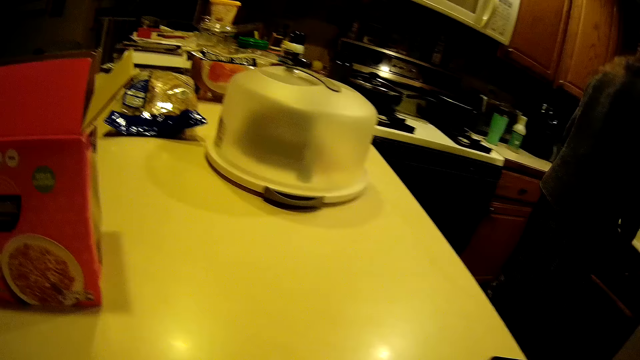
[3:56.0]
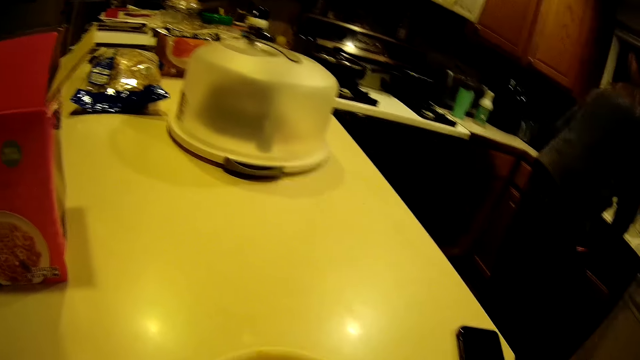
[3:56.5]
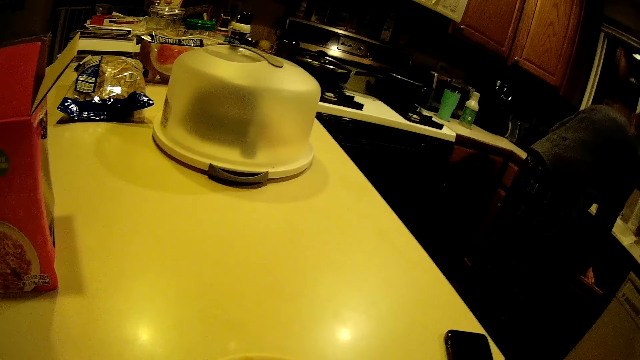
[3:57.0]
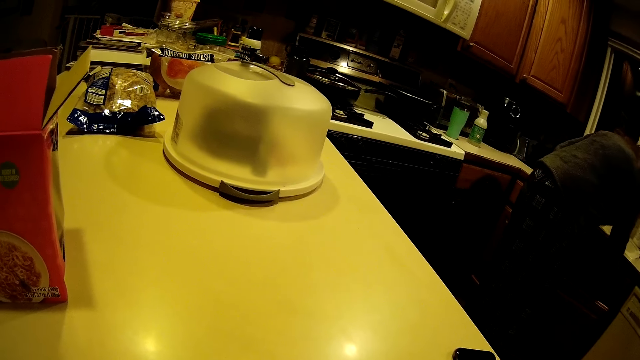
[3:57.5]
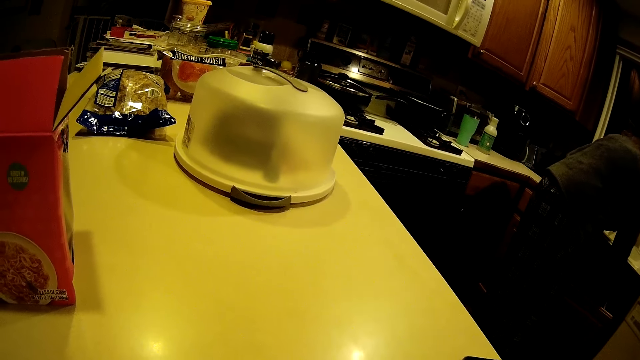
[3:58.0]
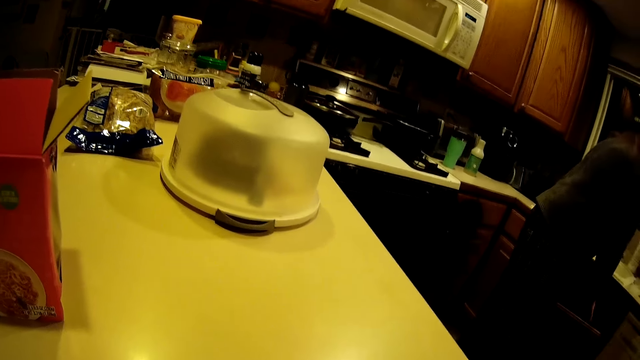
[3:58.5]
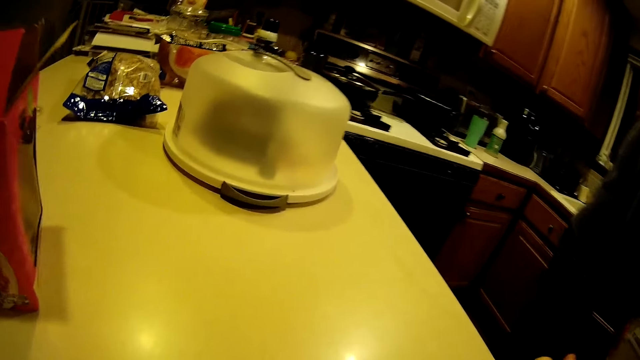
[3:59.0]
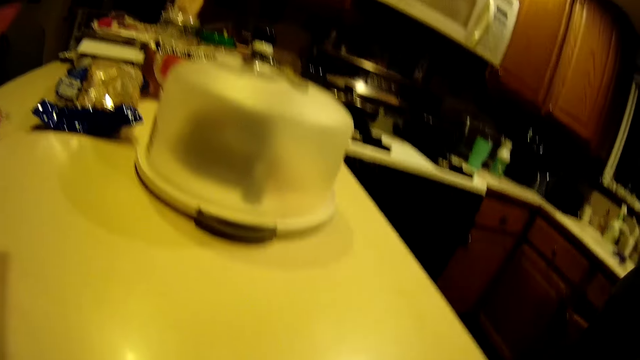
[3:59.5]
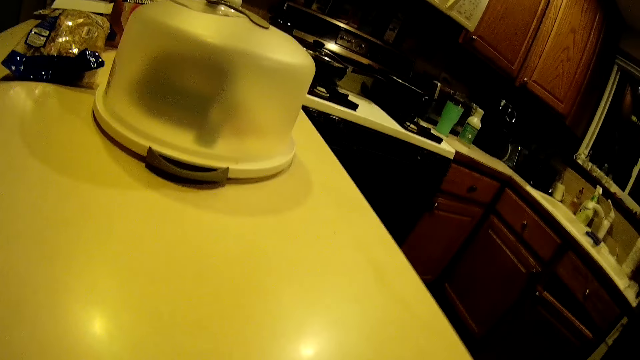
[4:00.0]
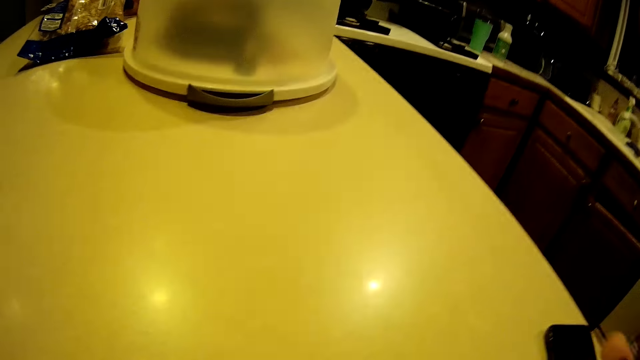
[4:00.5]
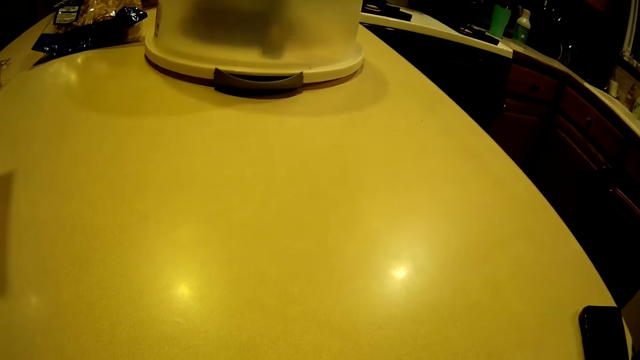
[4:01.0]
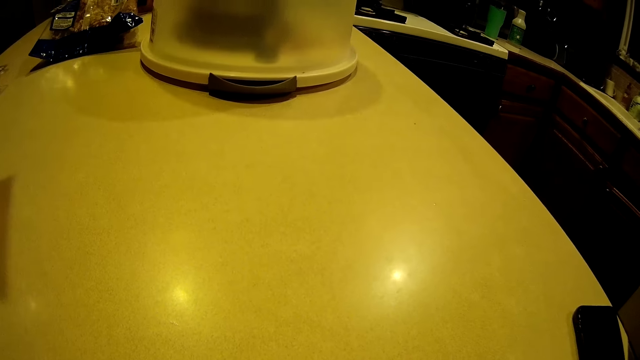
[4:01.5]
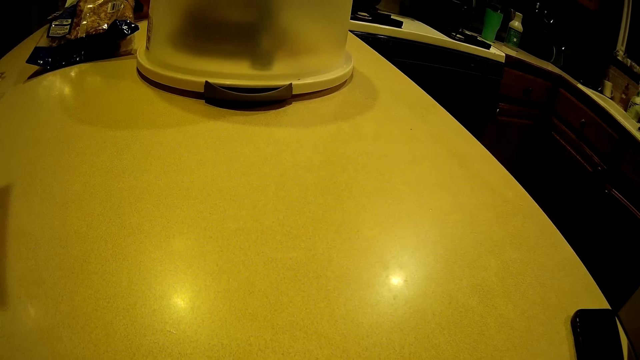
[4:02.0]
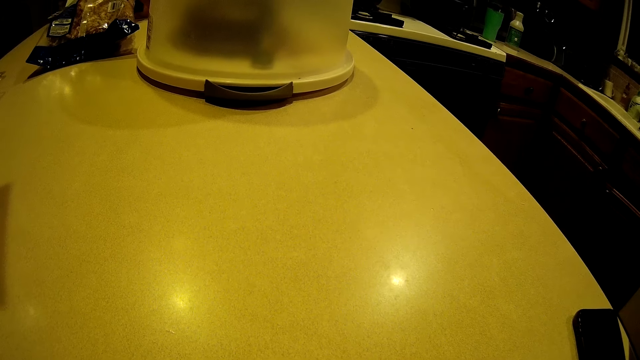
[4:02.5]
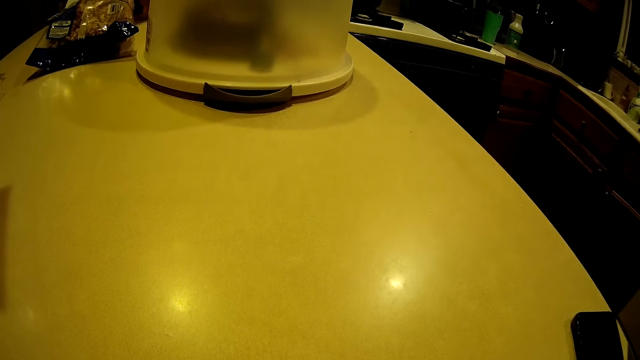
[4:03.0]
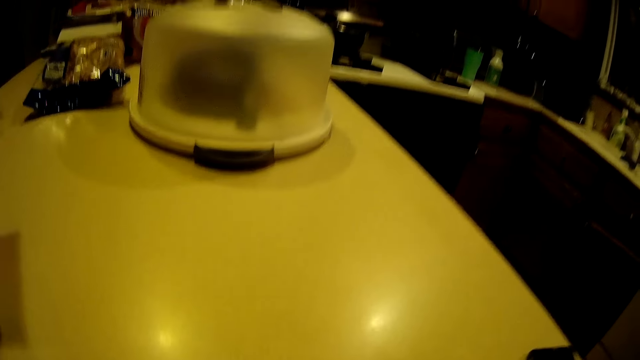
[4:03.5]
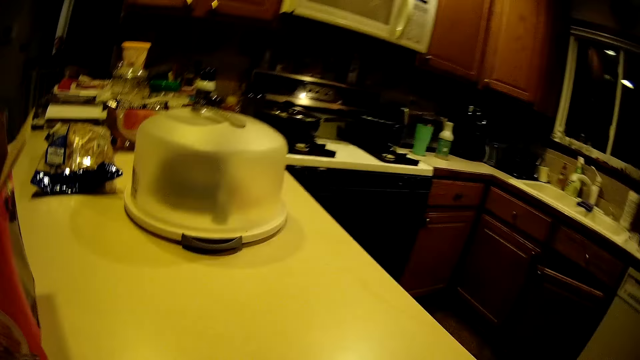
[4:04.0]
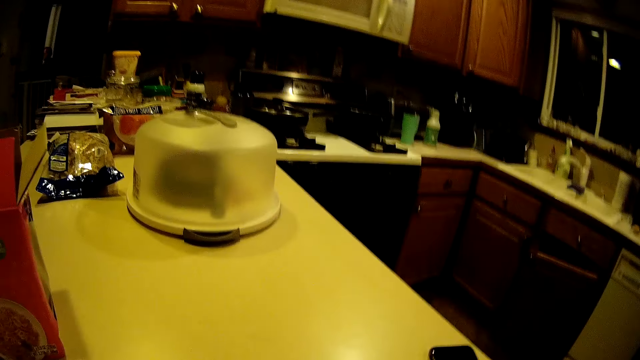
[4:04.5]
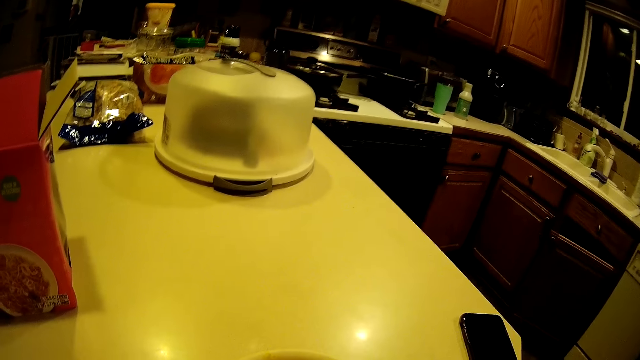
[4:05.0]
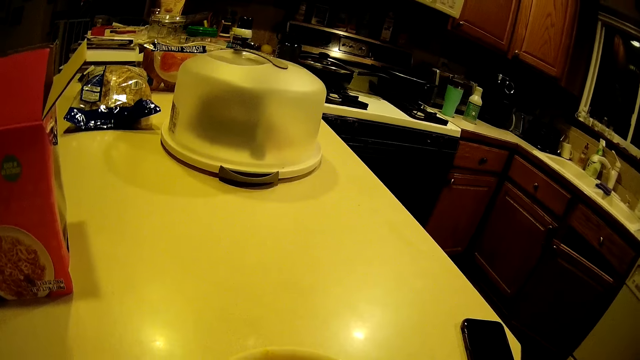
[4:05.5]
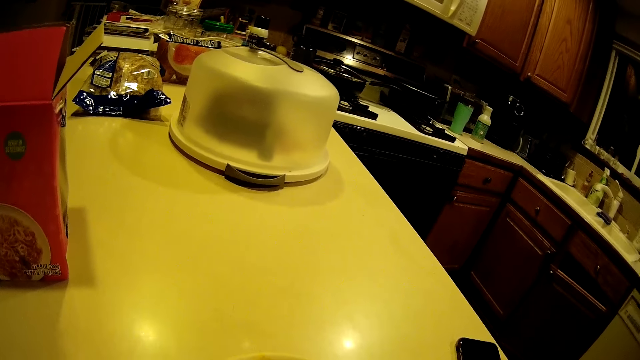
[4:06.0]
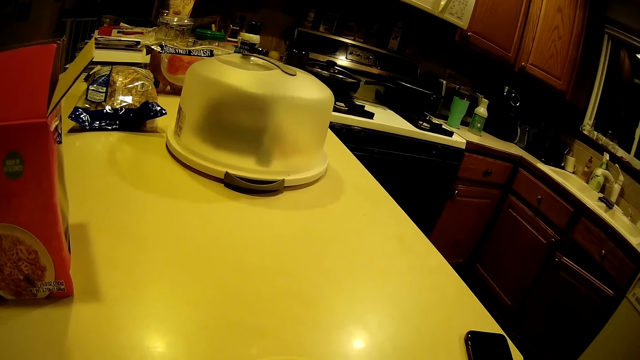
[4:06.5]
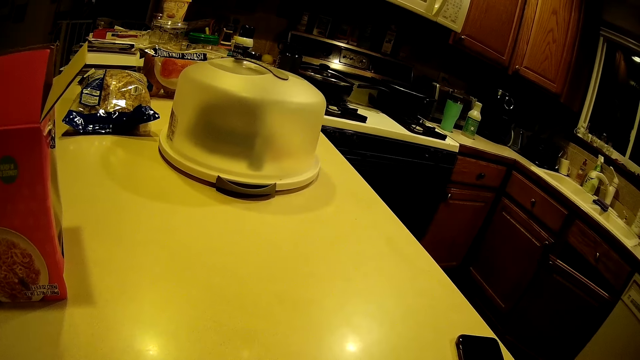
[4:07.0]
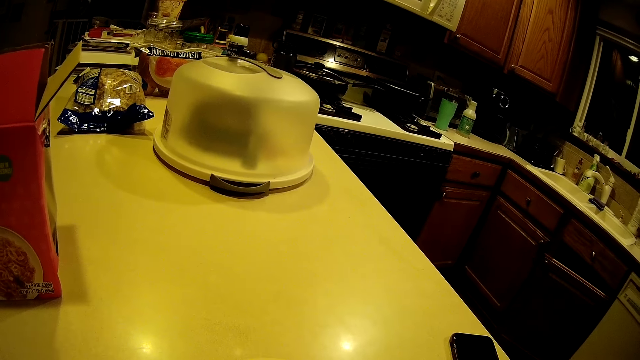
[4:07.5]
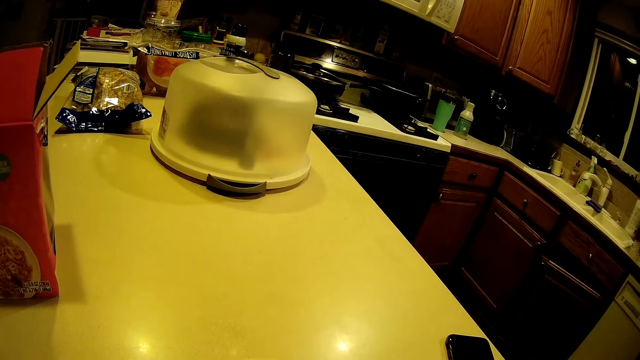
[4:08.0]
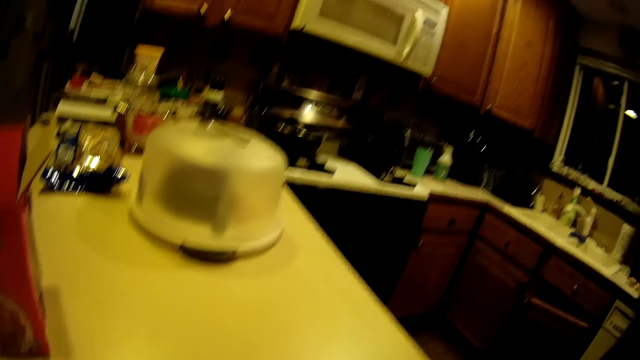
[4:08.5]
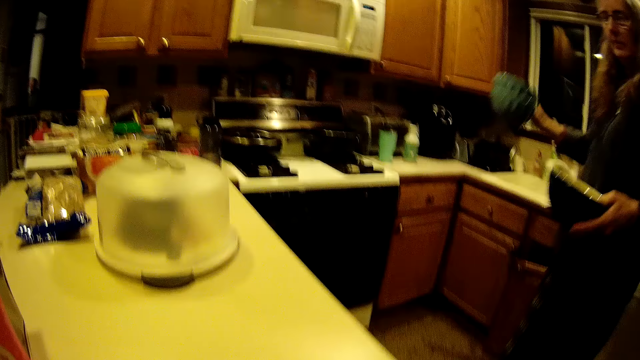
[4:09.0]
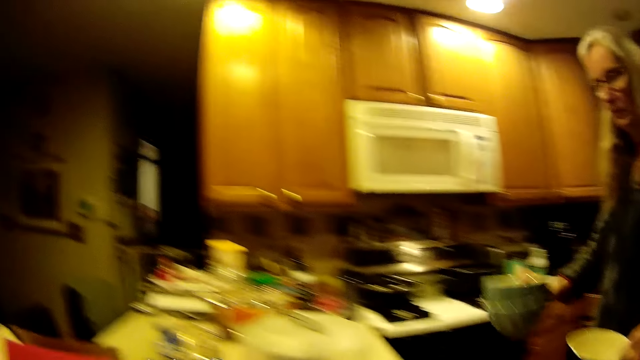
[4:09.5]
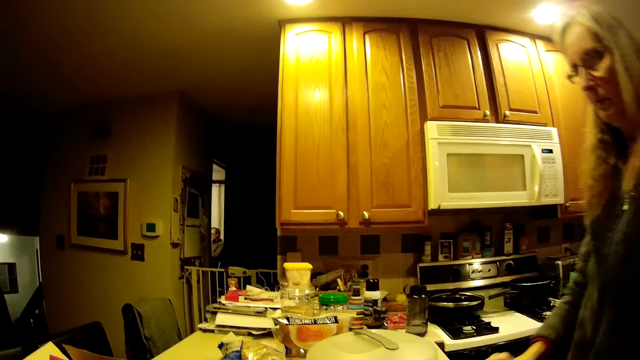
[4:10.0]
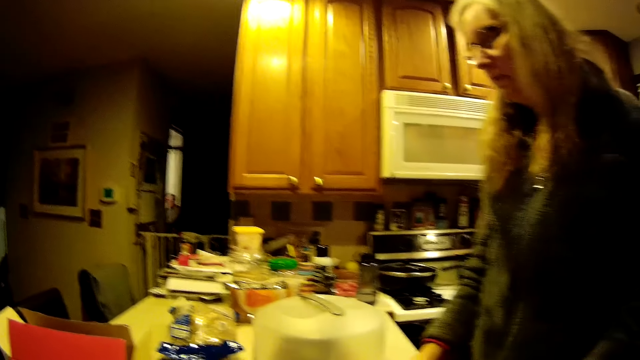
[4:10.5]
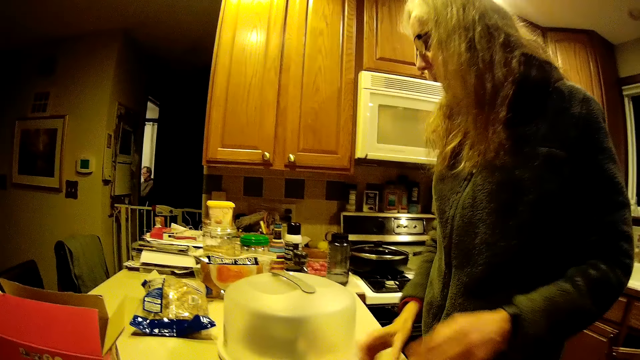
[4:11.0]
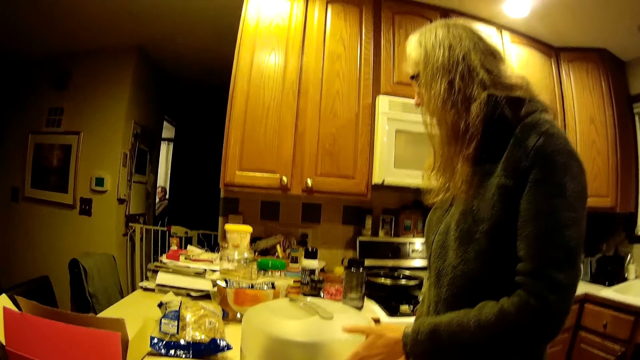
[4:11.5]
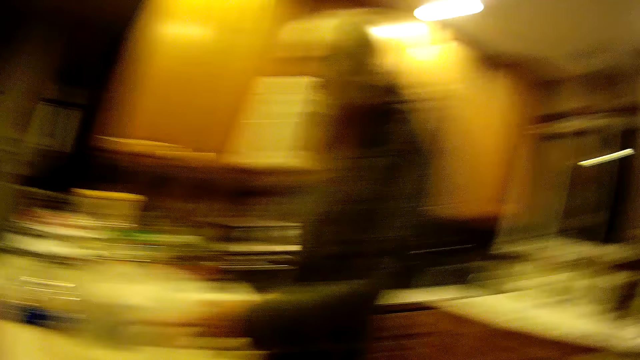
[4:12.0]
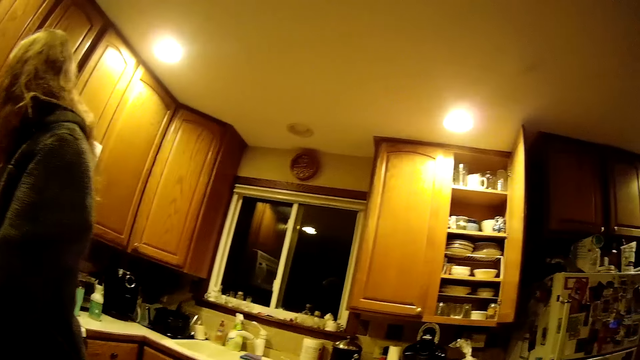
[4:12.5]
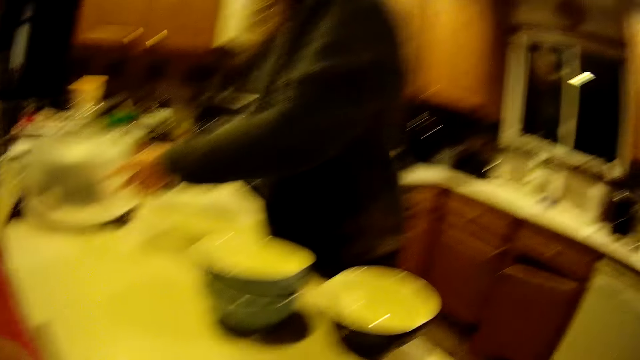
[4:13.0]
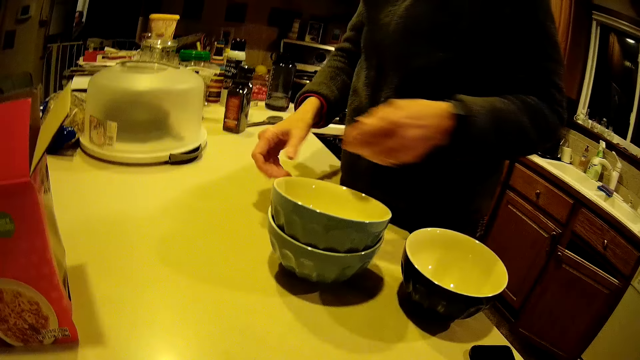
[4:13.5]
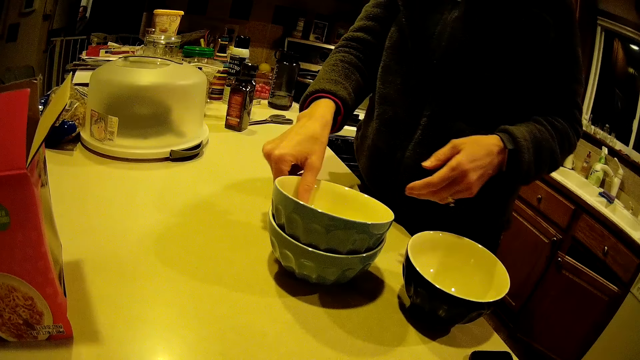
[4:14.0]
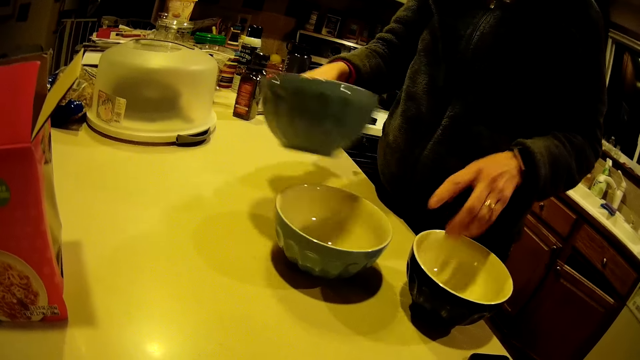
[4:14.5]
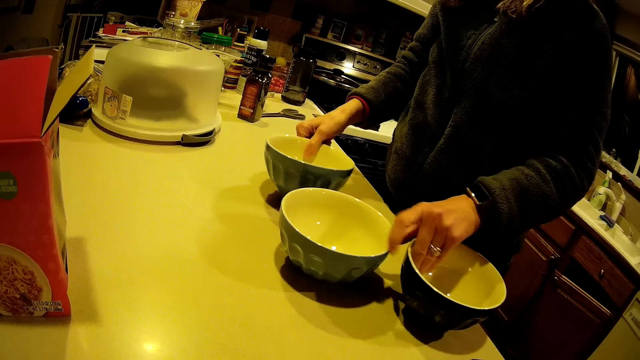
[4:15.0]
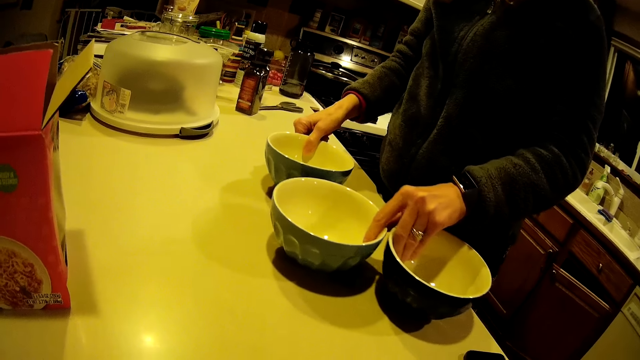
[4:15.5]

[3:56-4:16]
The woman walks around in the kitchen. The camera wearer puts the seal paper in the kitchen sink cabinet. The woman drops the label into the second cupboard. She walks around in the kitchen. The camera wearer lifts a fork towards her mouth. She looks towards the kitchen counter. The woman walks next to the camera wearer. She places three plates or bowls onto the table from both hands. She moves a covered dish with her left hand. She adjusts something on the kitchen counter. The camera wearer looks around the kitchen. The woman adjusts the bowls on the kitchen counter. She picks up a plate with her right hand. She places the plate onto the table.
